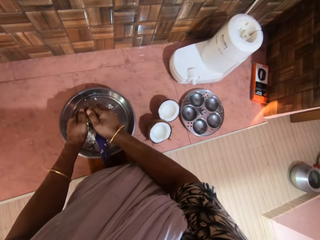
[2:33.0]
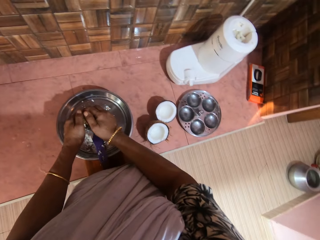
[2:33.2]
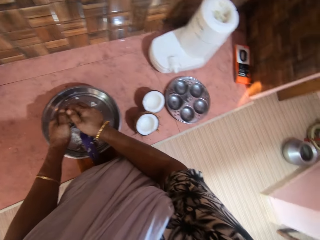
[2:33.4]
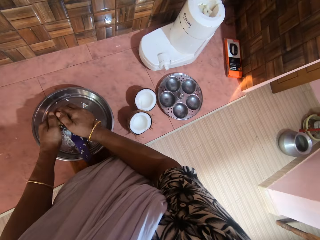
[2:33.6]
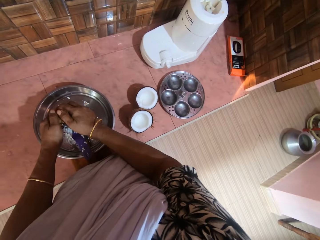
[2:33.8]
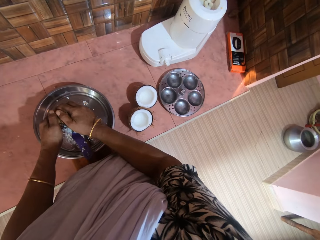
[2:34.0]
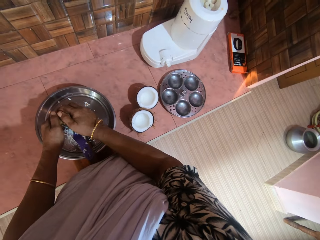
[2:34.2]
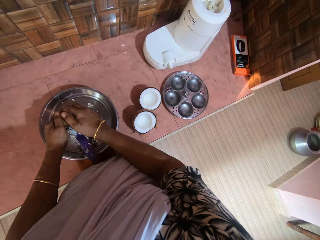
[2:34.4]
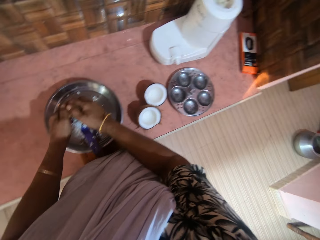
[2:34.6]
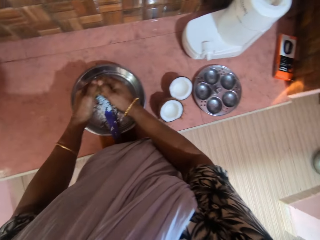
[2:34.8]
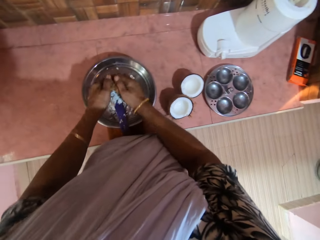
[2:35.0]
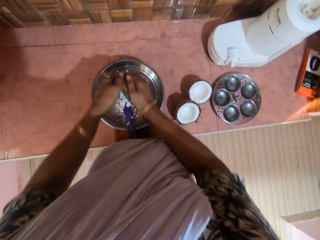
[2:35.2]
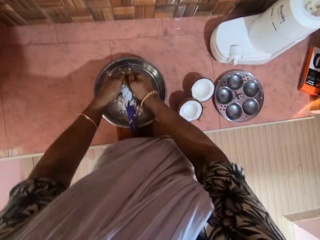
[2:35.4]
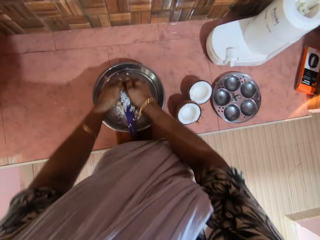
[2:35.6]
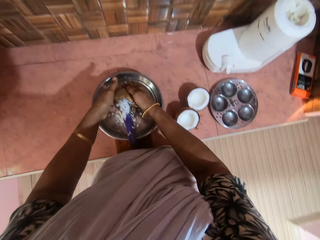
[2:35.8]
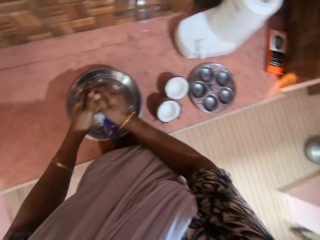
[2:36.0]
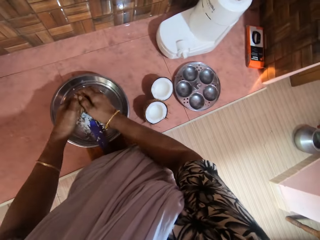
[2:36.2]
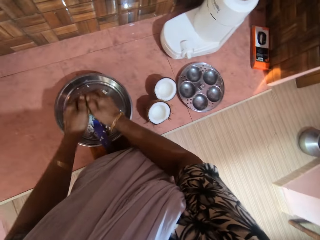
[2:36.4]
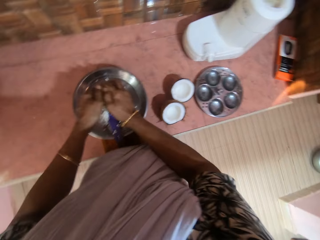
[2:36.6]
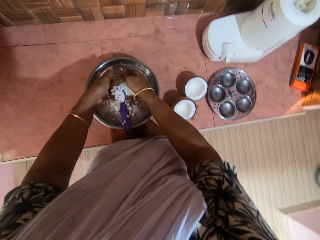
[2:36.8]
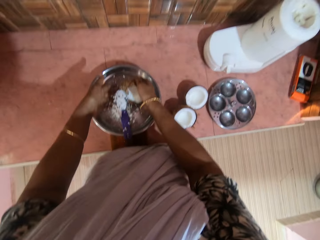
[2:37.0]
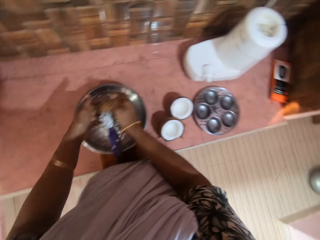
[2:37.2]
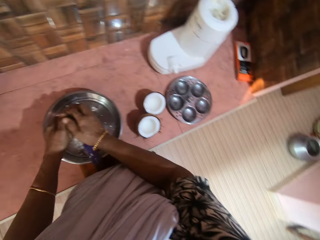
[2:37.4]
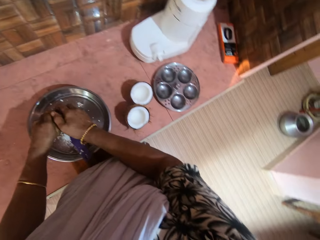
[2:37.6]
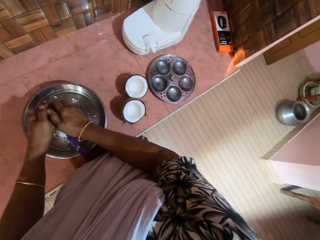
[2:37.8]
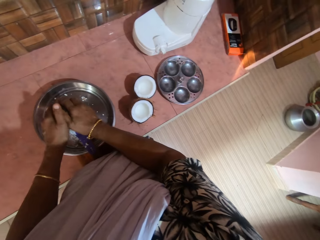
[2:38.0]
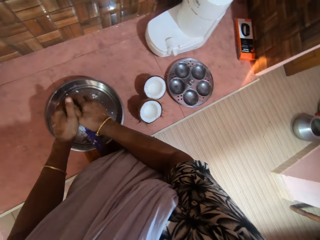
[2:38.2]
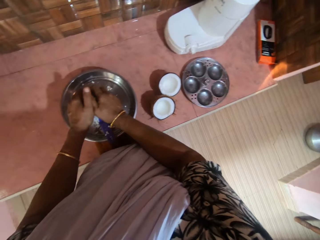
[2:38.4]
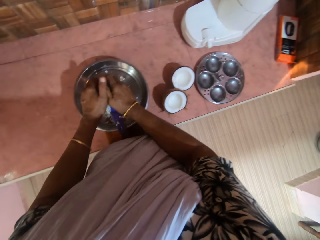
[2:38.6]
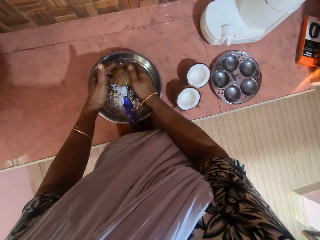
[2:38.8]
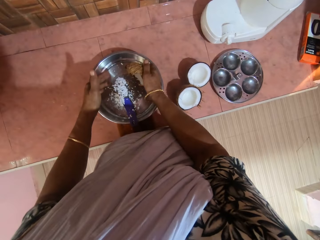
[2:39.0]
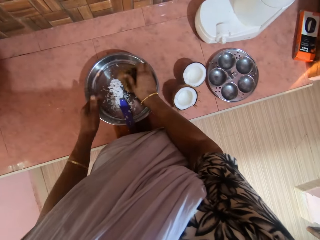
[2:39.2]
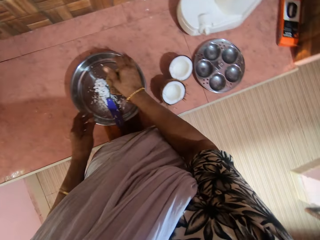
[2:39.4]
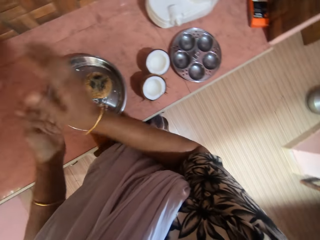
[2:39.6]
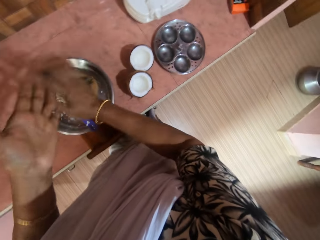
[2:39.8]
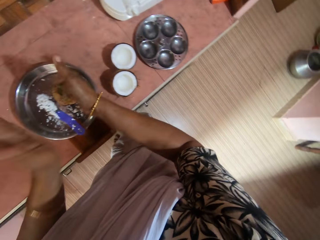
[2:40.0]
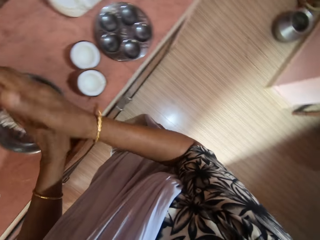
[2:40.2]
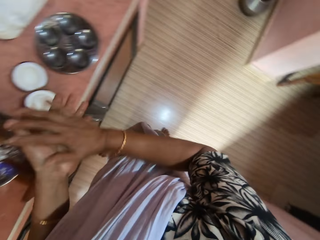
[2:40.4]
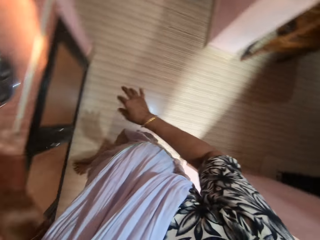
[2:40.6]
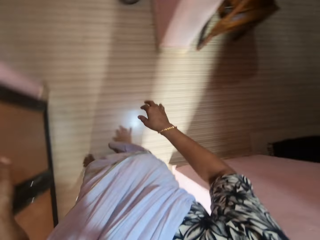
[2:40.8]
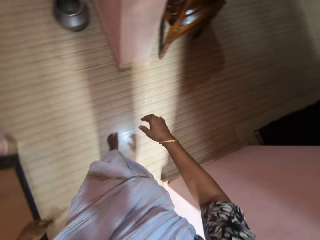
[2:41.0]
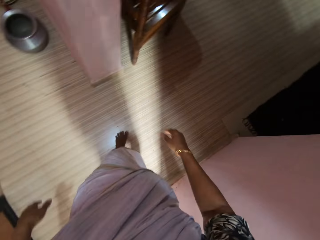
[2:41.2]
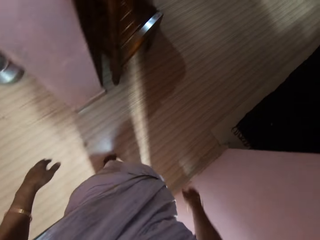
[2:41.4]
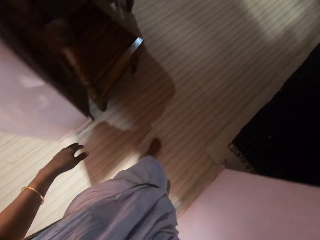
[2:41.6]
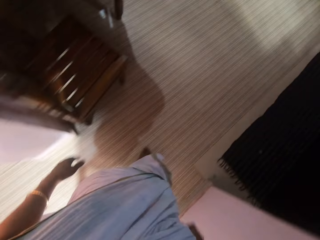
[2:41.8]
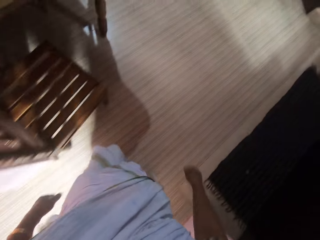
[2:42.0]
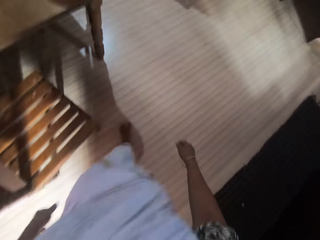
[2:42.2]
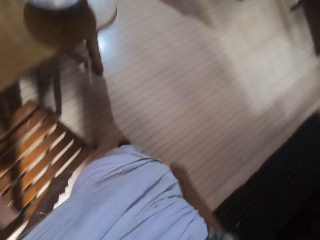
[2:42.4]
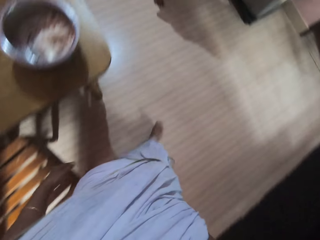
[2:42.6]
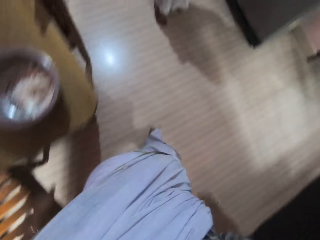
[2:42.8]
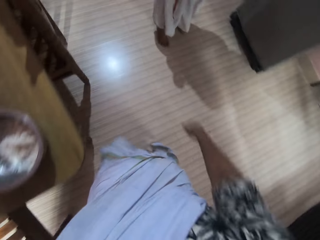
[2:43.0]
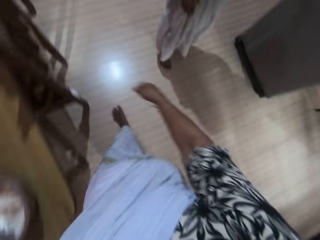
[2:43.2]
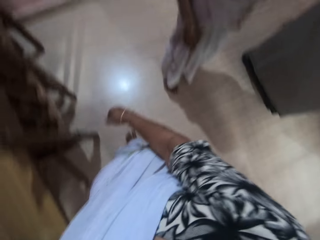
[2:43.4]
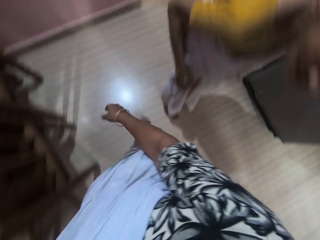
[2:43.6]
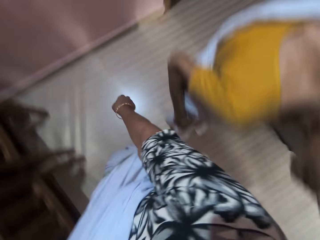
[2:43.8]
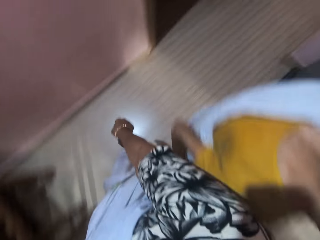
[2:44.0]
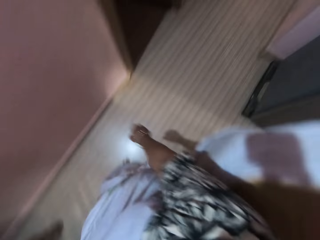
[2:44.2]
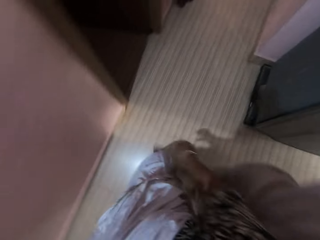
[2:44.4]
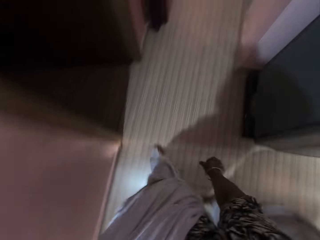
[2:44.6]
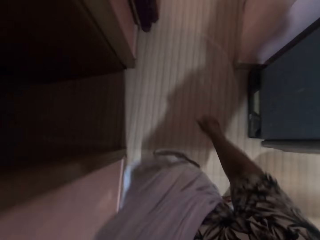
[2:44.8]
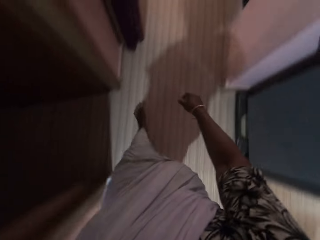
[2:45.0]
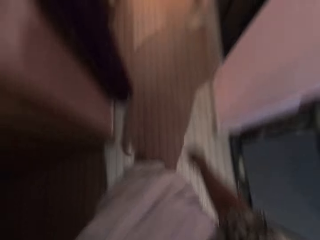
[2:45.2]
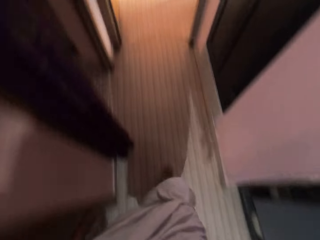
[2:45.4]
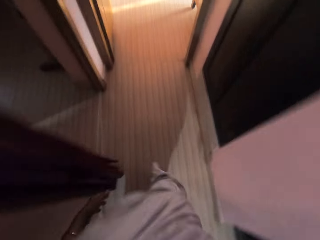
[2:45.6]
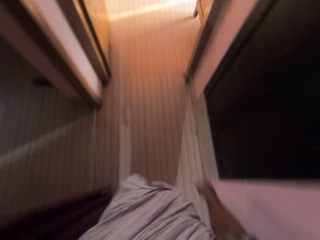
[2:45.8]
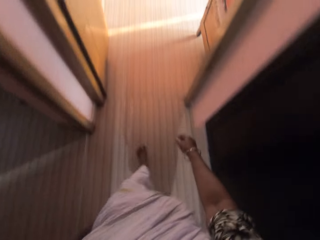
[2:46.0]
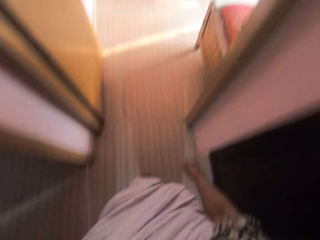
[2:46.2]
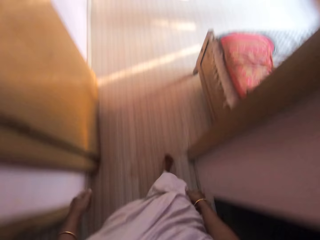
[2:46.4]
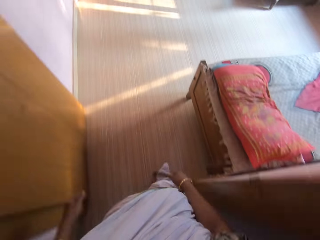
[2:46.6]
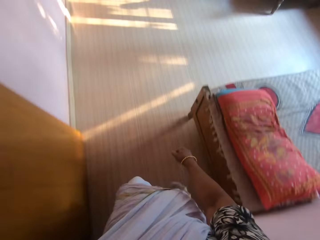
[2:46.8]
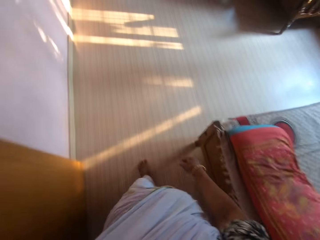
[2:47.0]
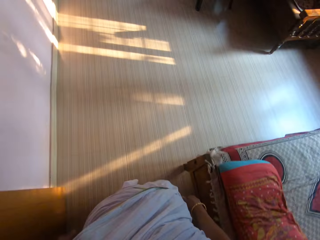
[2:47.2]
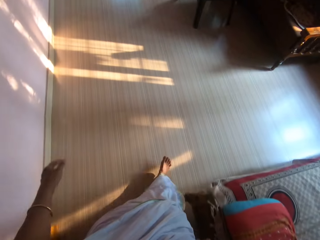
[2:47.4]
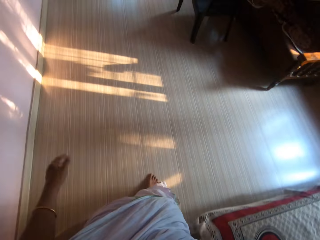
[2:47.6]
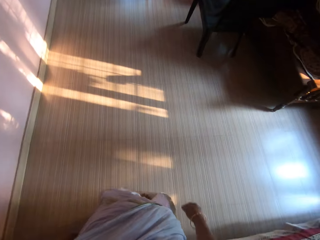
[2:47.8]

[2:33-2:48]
The camera wearer holds the coconut with both hands. She grates the coconut on the chirava with both hands. She holds the coconut. She drops the coconut into the bowl with her right hand. She dusts her hands together. She walks around. A woman converses with the camera wearer. The camera wearer walks past the woman.

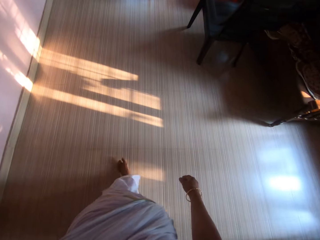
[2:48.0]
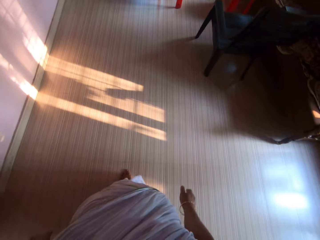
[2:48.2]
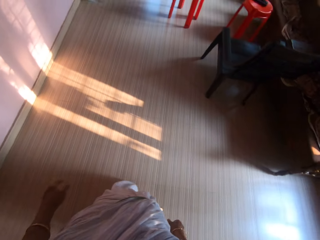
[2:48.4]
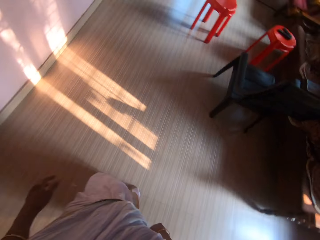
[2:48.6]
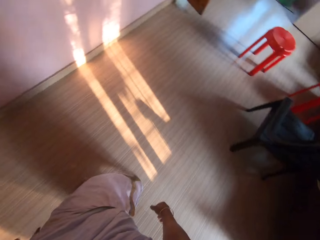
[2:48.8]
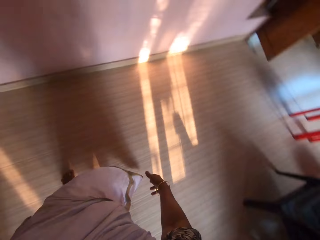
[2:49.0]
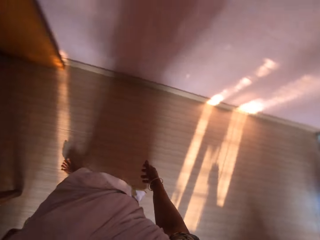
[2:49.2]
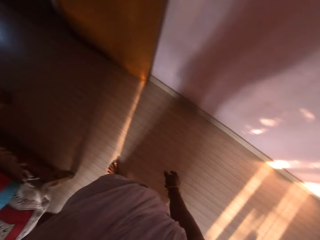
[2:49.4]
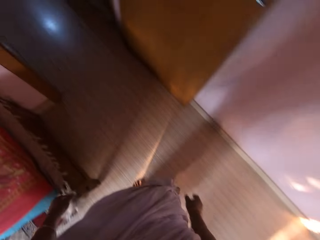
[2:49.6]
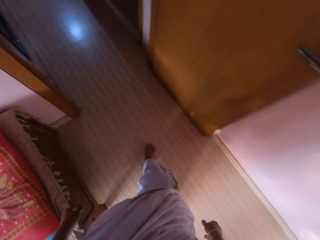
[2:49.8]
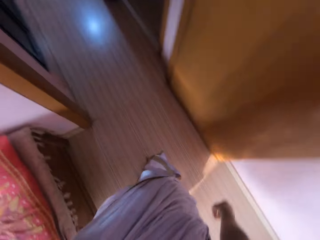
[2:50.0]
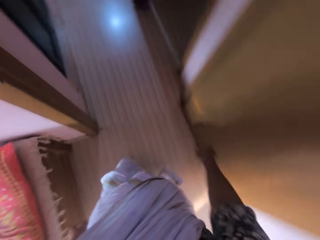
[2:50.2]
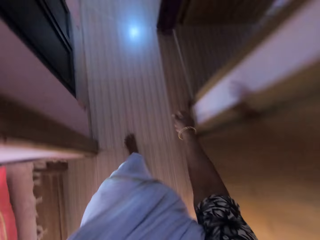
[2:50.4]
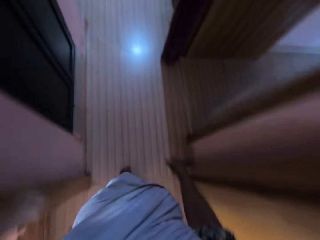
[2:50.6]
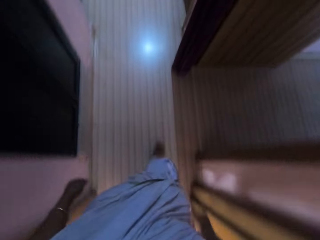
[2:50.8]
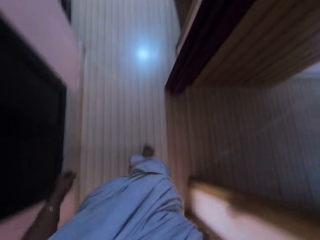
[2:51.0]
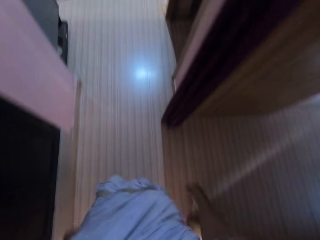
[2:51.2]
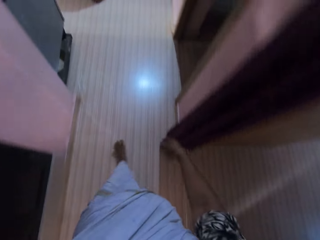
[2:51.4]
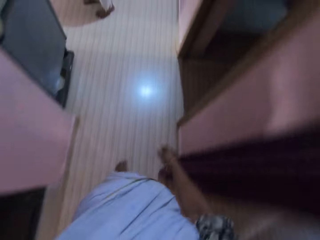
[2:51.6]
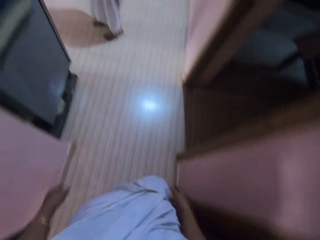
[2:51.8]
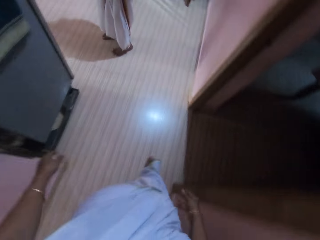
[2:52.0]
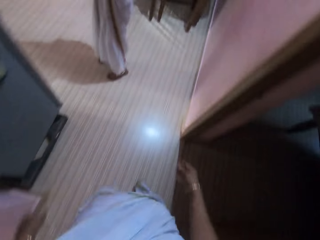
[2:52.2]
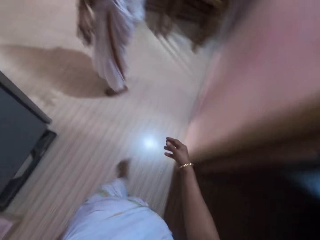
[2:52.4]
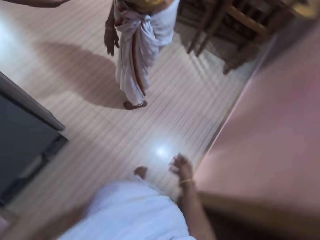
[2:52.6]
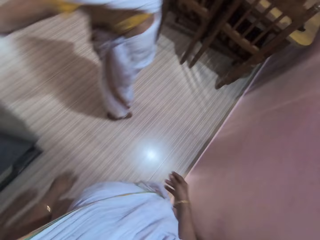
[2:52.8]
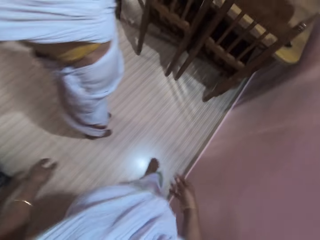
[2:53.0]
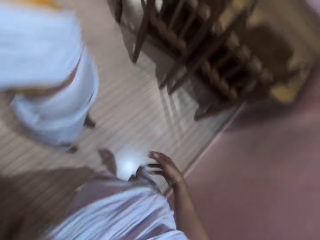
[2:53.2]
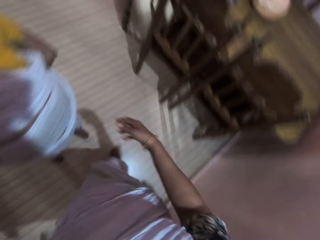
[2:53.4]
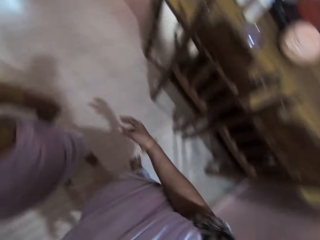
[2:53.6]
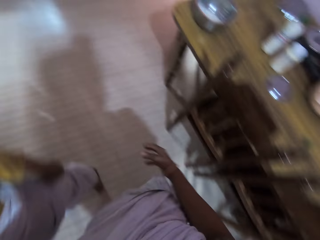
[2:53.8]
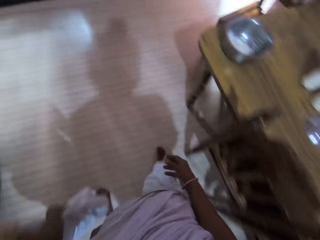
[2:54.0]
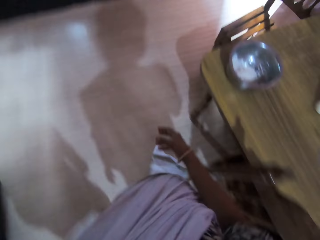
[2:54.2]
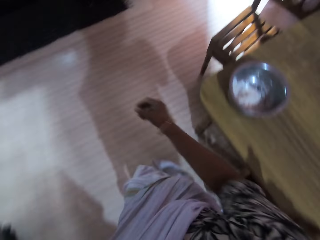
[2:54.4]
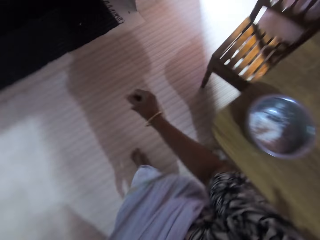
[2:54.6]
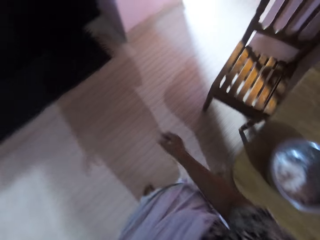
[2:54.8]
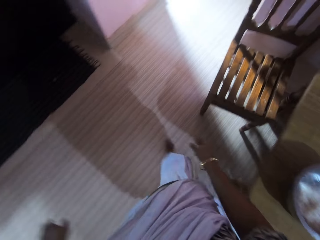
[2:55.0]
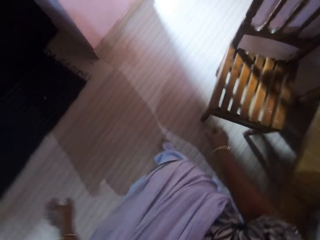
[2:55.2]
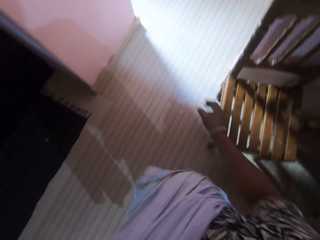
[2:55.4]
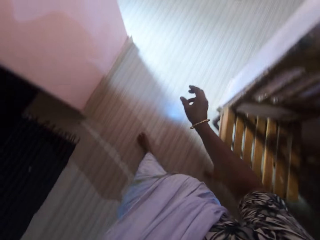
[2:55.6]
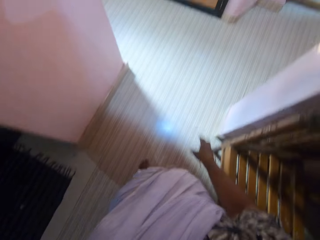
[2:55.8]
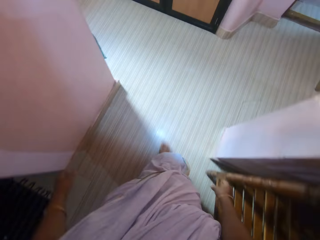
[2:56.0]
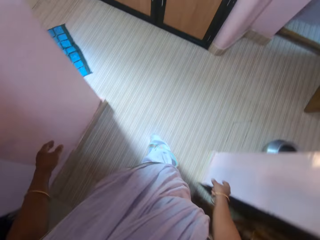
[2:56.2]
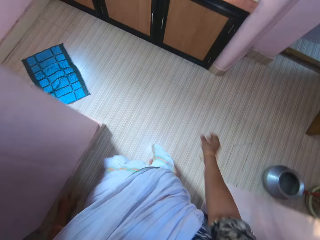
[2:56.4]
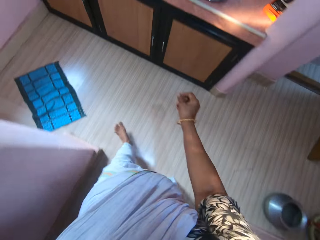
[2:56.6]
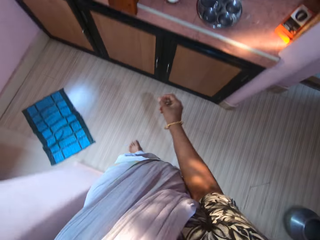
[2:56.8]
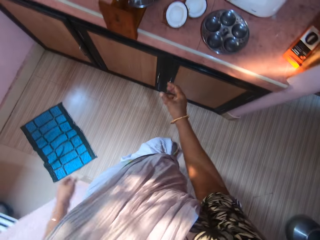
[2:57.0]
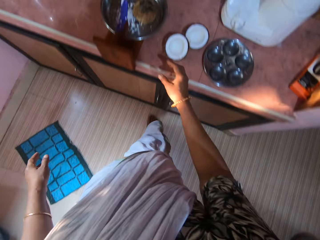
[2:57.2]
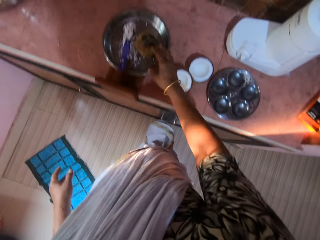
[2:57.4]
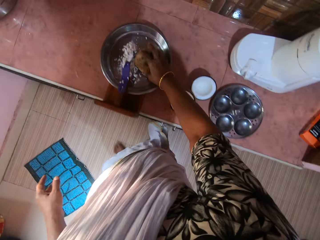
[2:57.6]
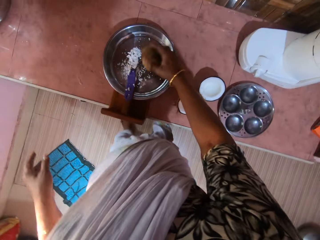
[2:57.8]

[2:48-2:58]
The camera wearer walks towards the chirava.
